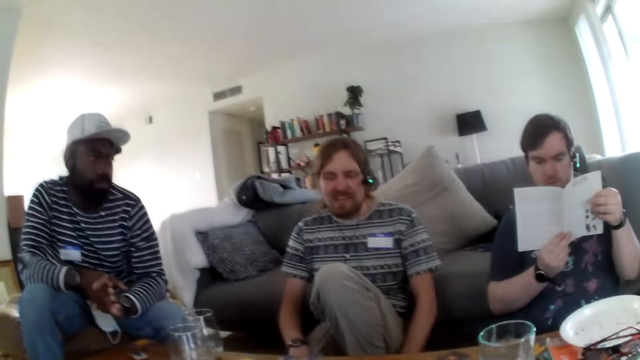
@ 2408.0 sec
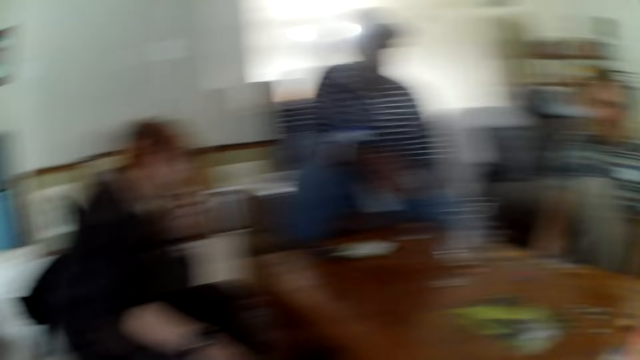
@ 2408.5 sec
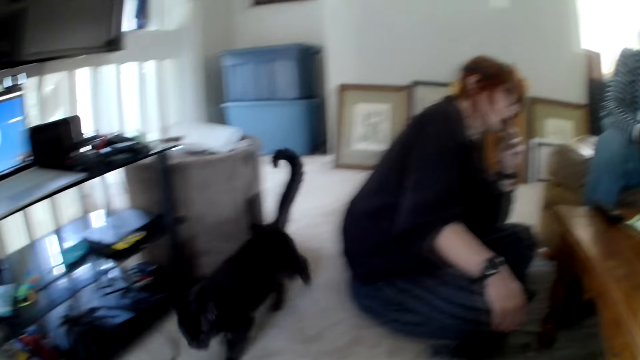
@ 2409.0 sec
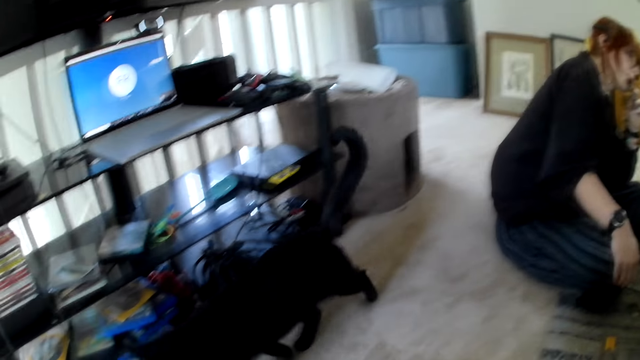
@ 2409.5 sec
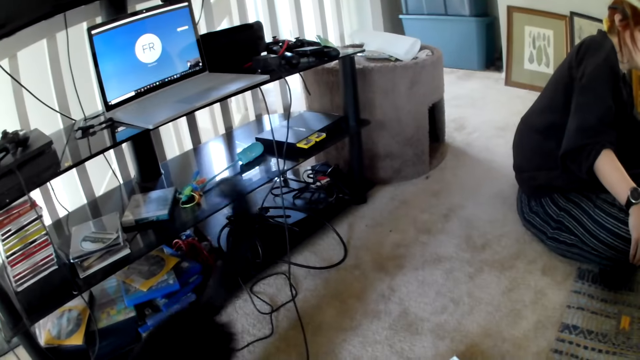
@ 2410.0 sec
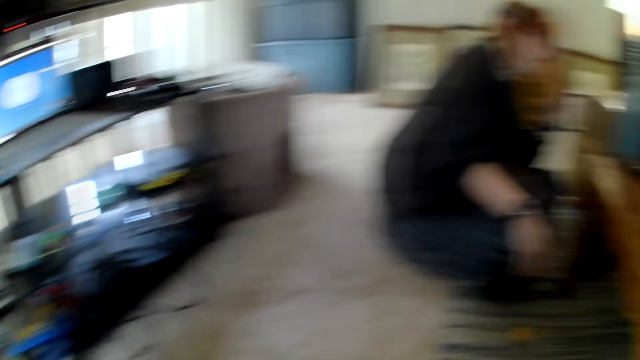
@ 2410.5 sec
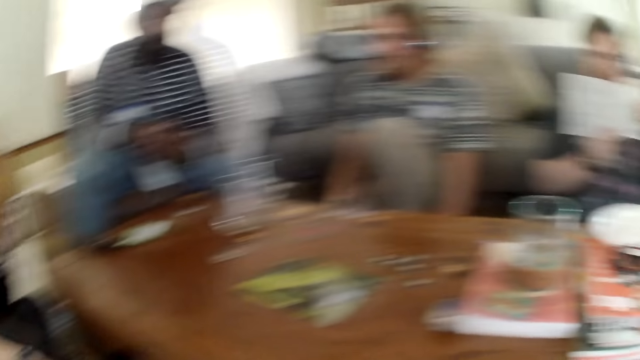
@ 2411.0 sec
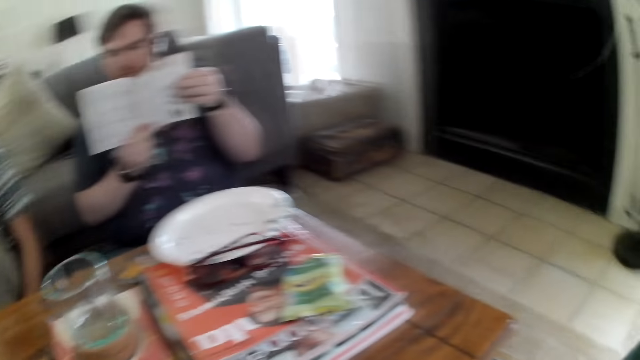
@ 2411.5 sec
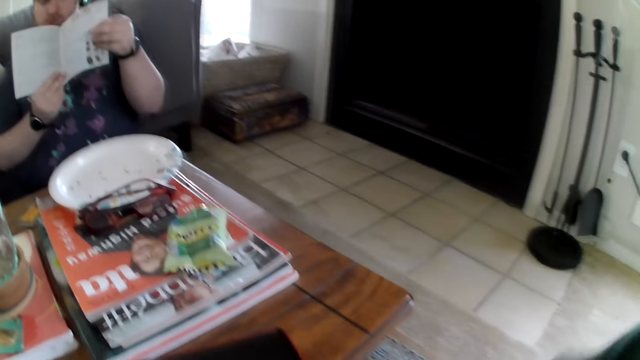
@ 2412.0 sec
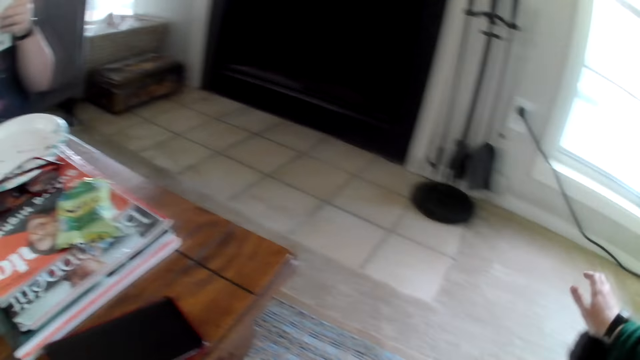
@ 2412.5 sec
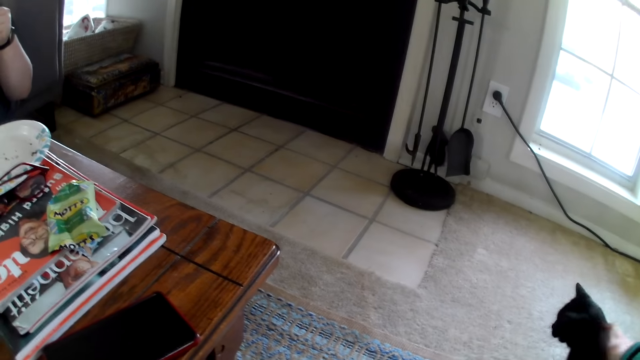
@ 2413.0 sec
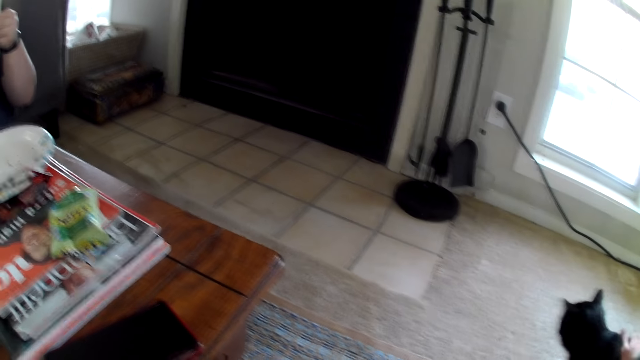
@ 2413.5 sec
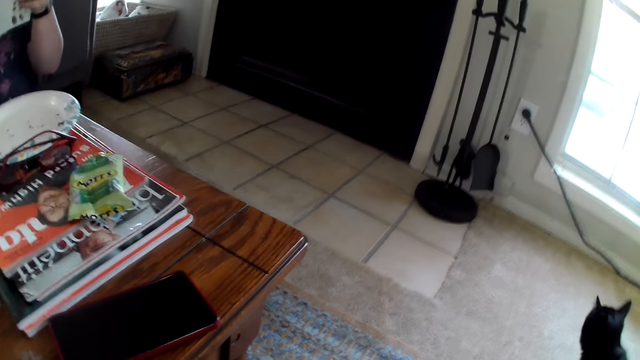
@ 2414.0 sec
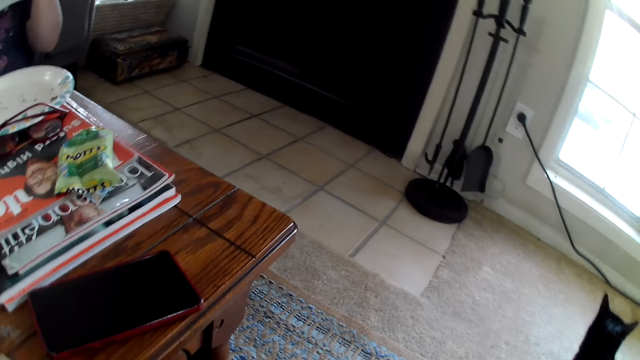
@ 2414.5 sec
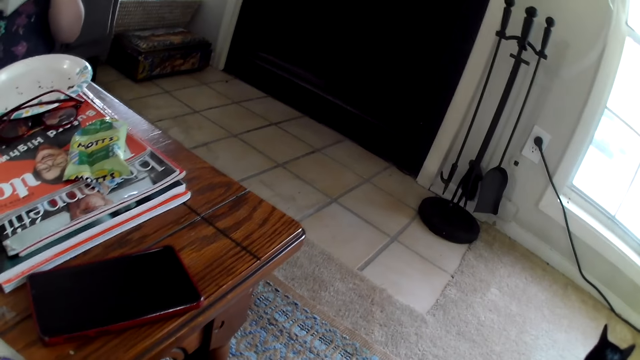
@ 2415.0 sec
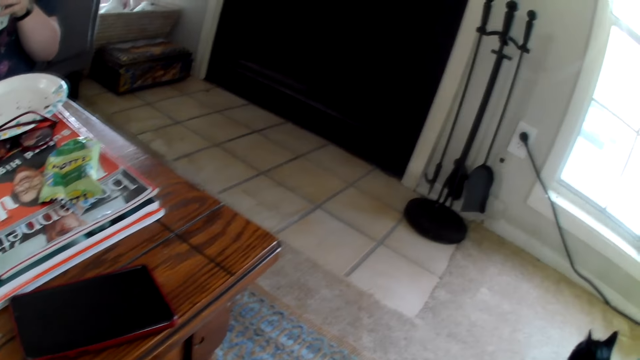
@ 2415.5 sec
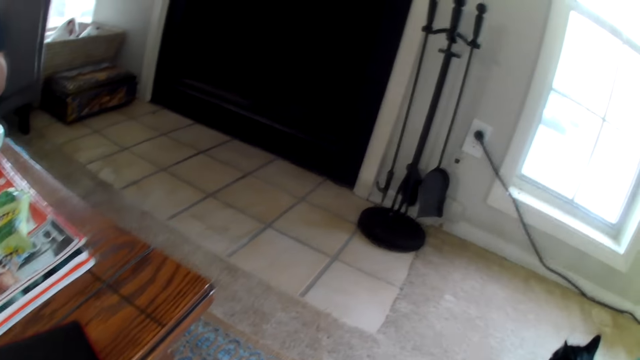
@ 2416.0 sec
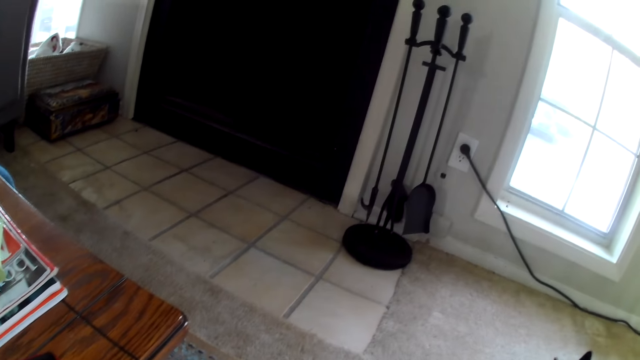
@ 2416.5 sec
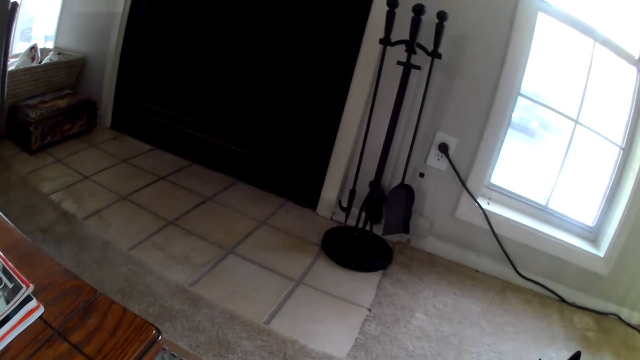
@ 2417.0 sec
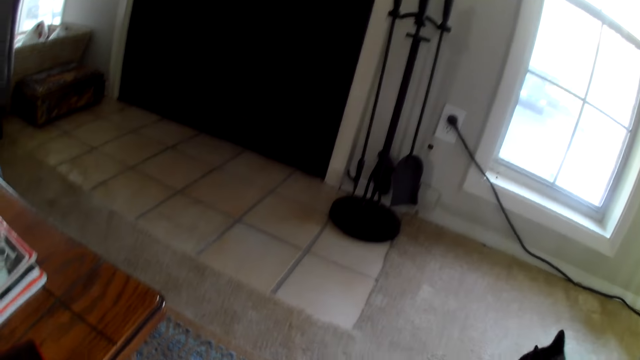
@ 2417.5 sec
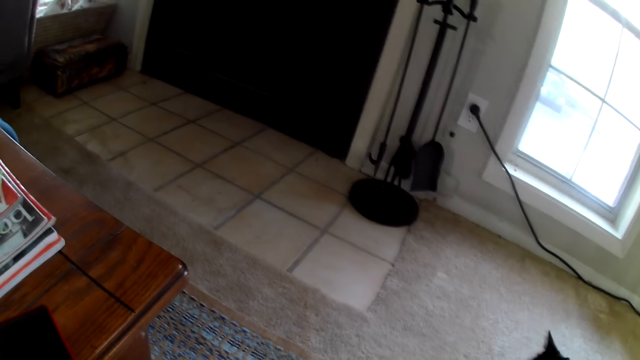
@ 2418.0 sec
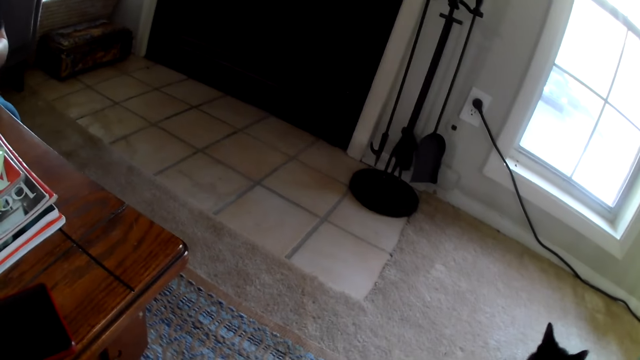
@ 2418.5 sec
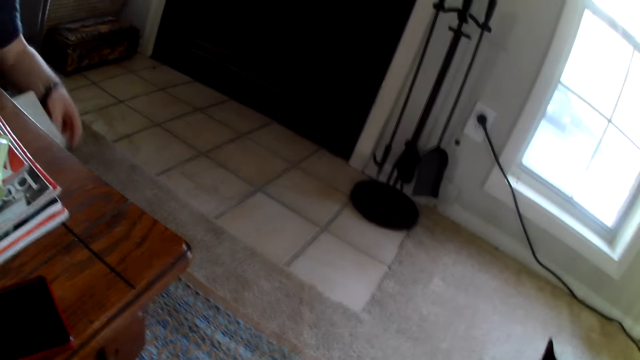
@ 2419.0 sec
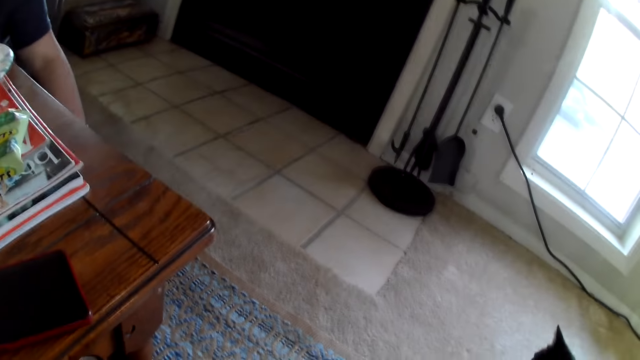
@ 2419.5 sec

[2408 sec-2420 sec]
The camera wearer looks around the house. They touch the cat.

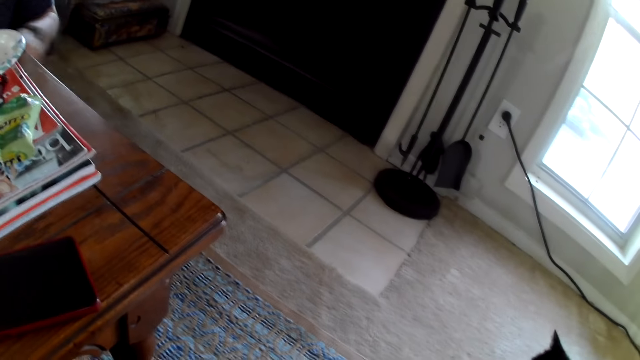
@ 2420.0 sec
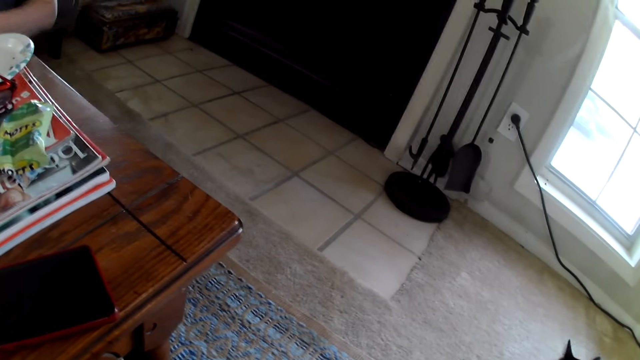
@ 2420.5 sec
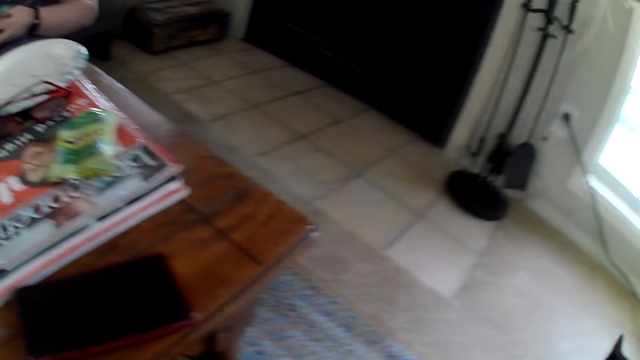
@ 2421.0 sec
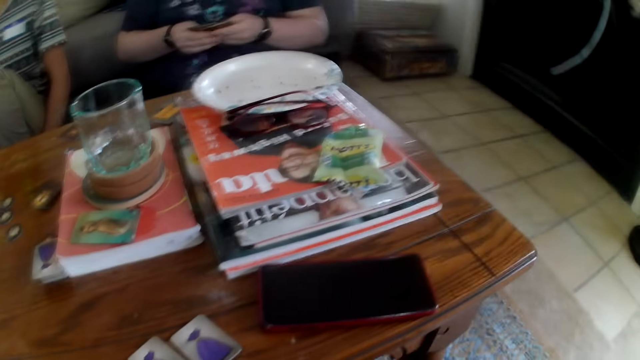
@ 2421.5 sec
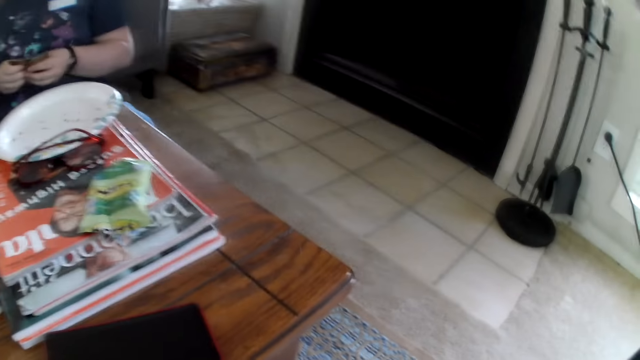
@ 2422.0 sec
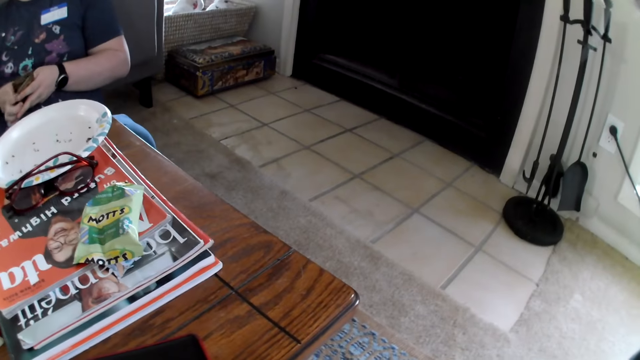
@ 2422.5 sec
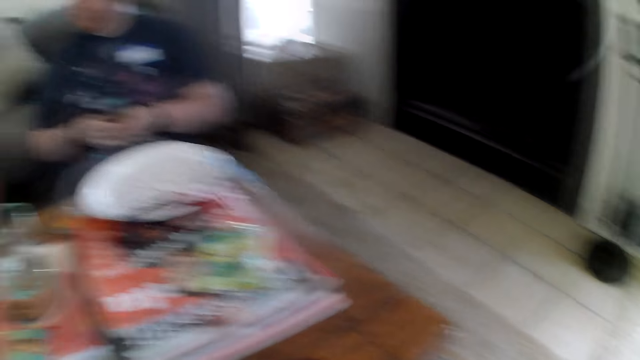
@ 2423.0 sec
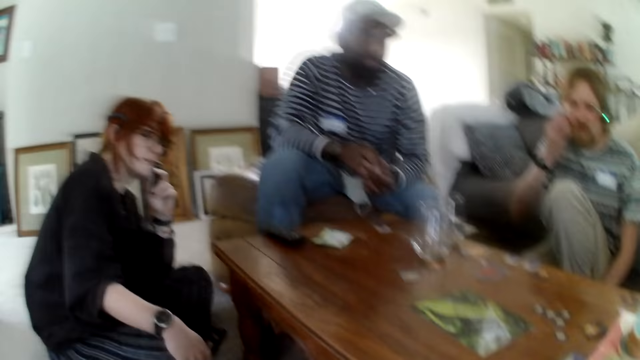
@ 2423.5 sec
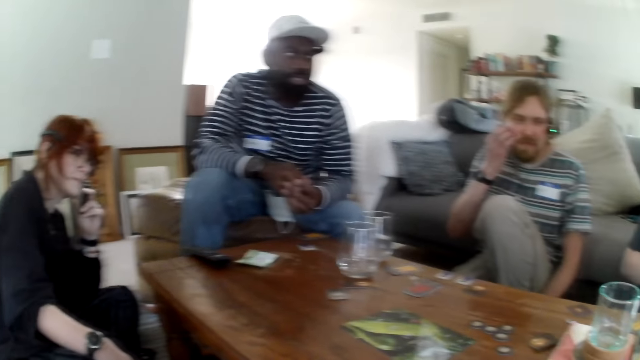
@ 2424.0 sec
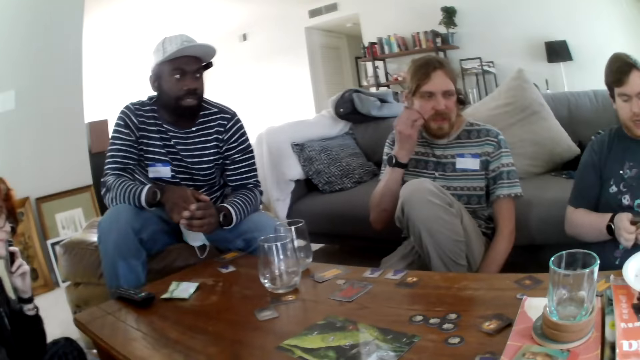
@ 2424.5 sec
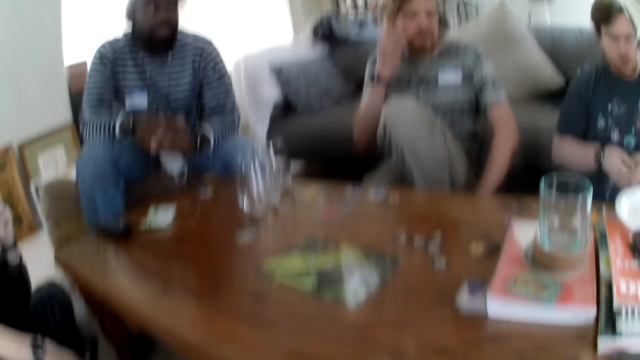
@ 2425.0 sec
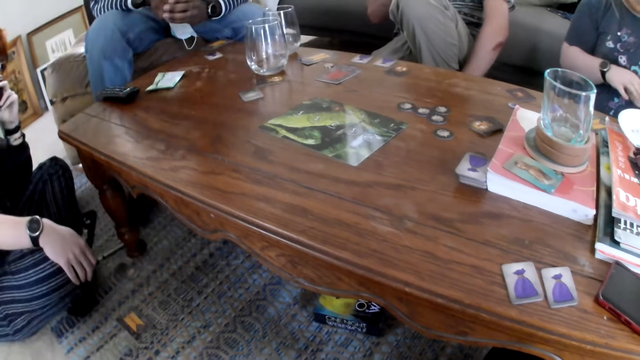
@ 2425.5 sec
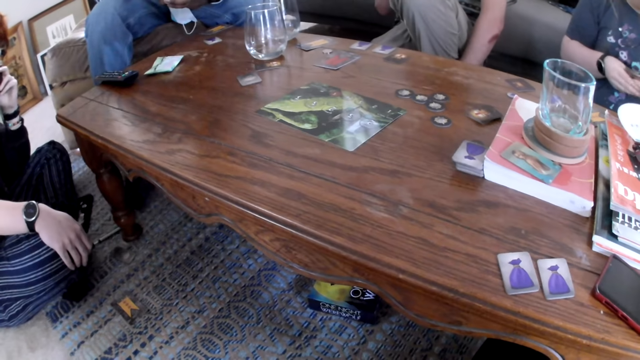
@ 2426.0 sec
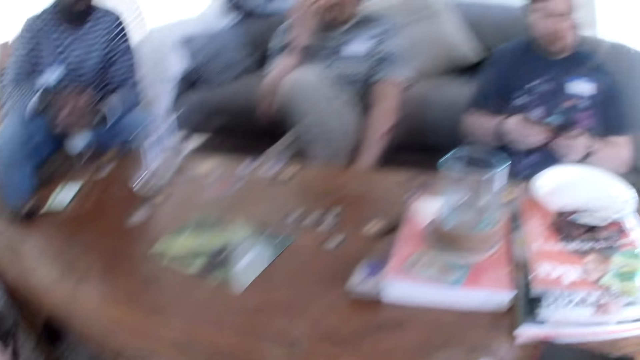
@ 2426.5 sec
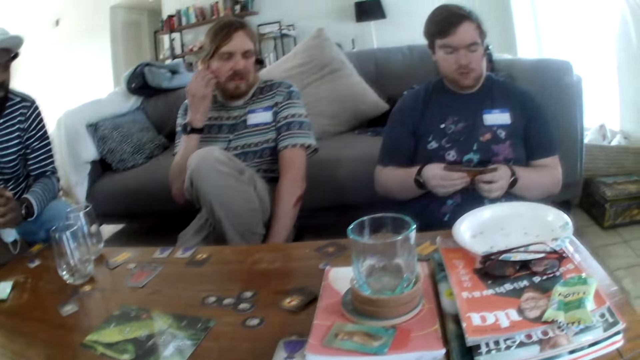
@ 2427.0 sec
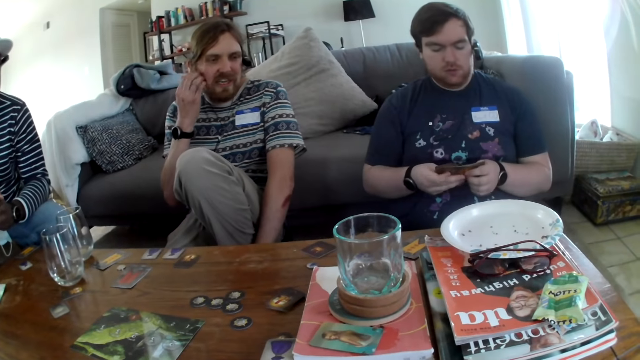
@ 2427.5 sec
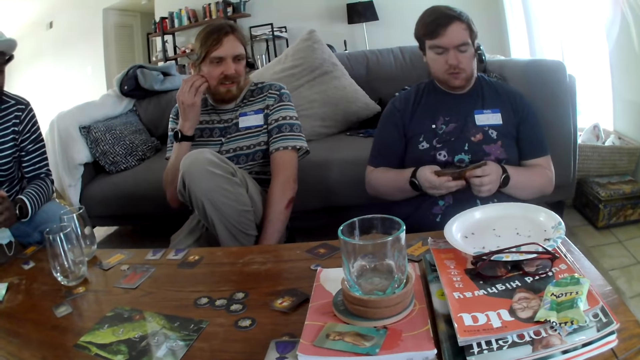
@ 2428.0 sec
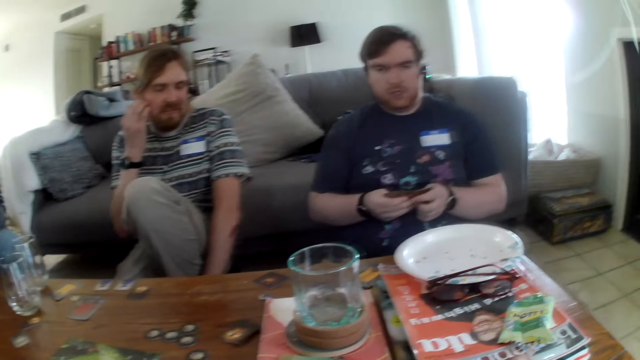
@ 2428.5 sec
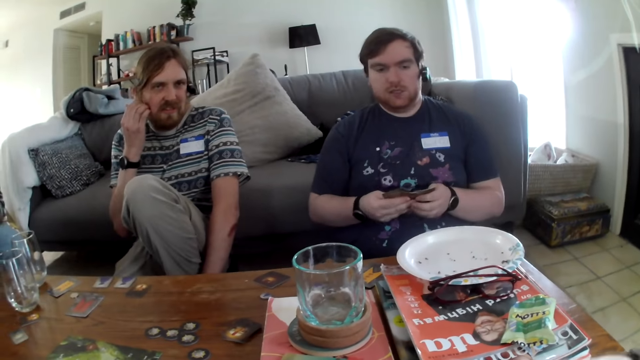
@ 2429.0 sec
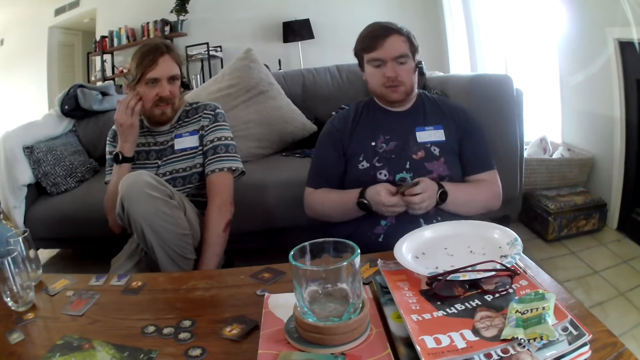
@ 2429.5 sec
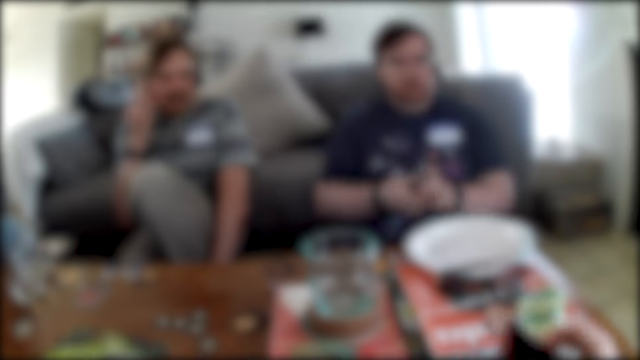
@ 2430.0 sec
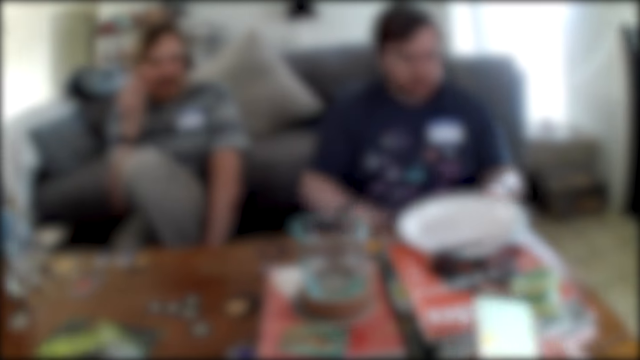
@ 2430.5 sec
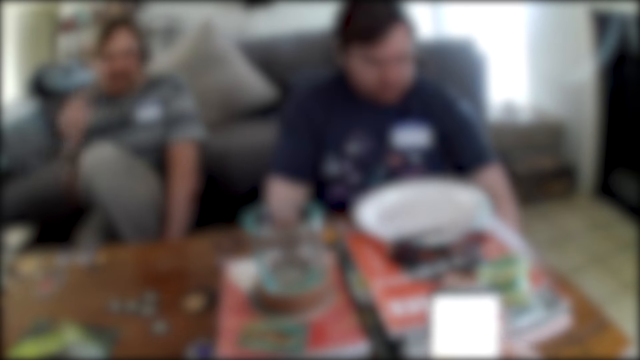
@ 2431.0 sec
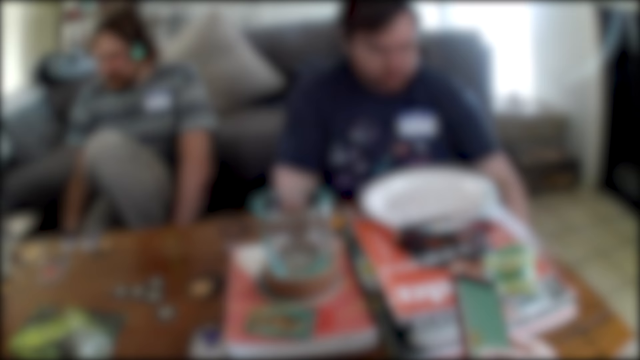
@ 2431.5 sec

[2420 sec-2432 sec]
A person picks the card game. A man holds the cards. The camera wearer looks around. Another person talks. The camera wearer talks. The first person picks the card game.
